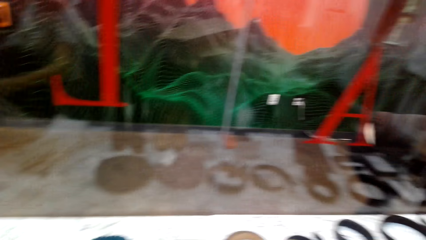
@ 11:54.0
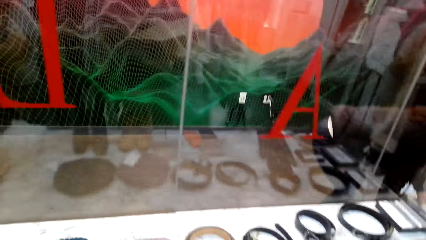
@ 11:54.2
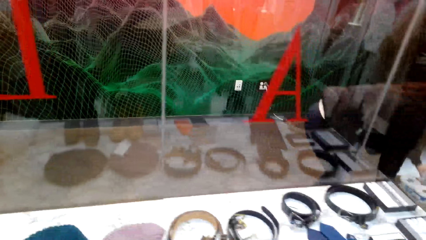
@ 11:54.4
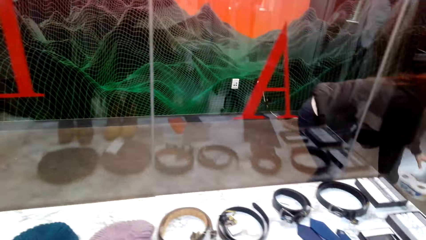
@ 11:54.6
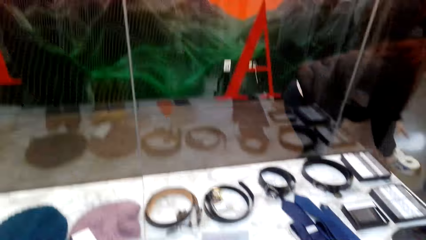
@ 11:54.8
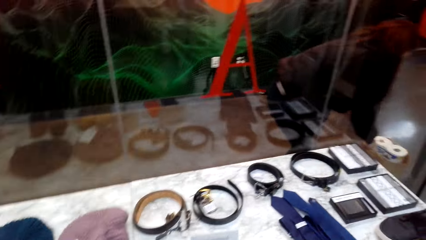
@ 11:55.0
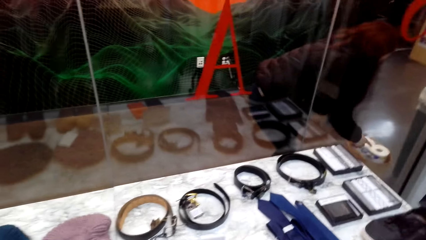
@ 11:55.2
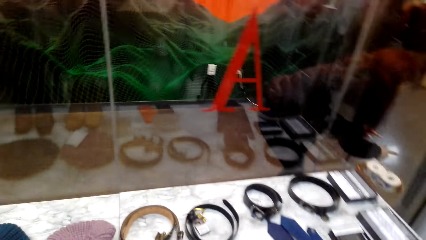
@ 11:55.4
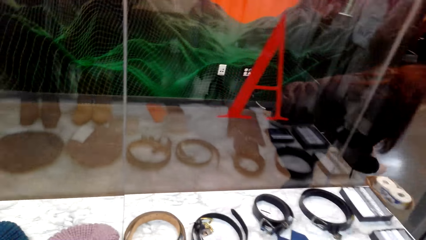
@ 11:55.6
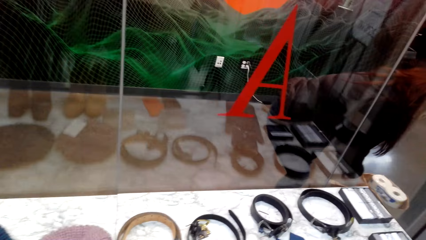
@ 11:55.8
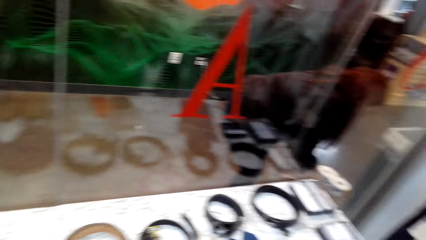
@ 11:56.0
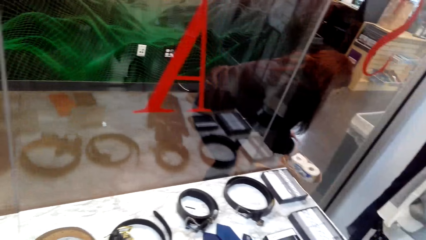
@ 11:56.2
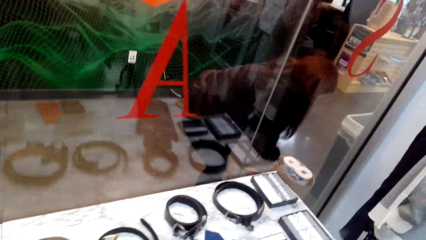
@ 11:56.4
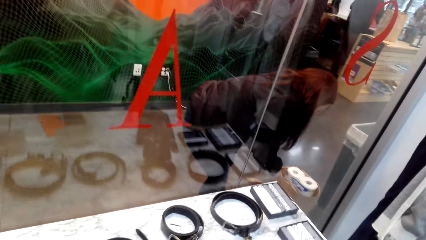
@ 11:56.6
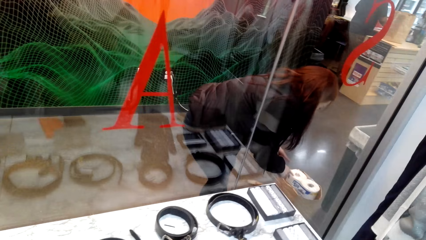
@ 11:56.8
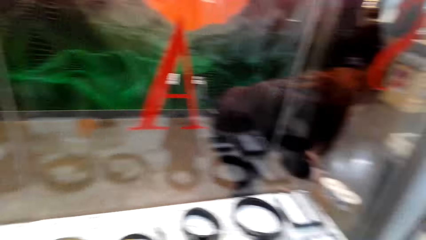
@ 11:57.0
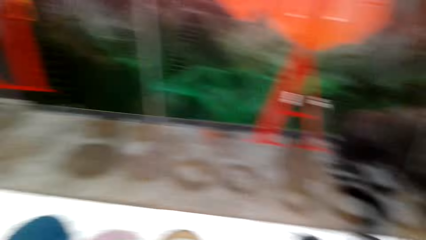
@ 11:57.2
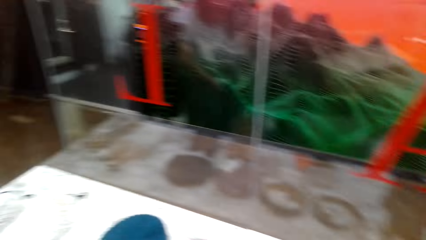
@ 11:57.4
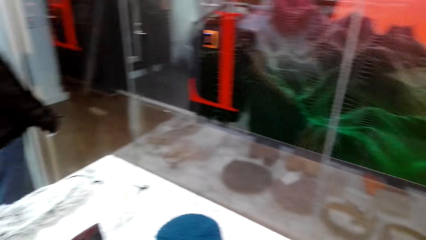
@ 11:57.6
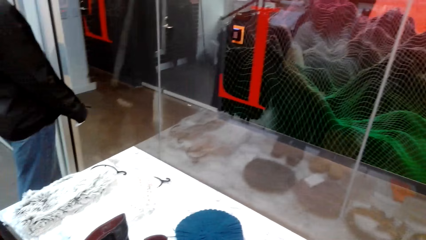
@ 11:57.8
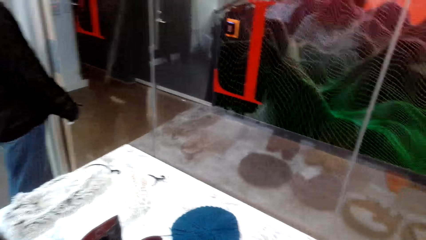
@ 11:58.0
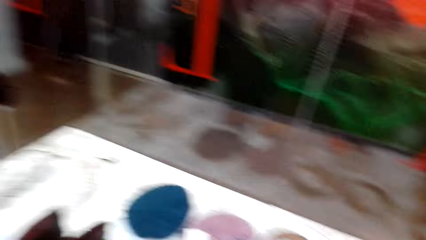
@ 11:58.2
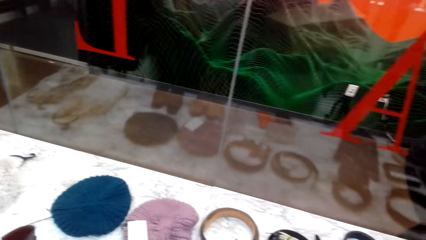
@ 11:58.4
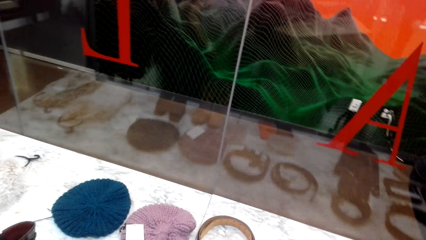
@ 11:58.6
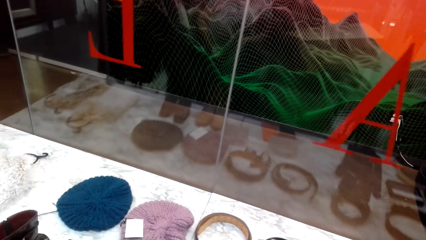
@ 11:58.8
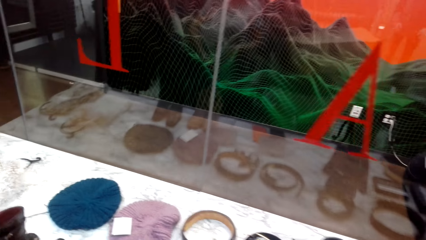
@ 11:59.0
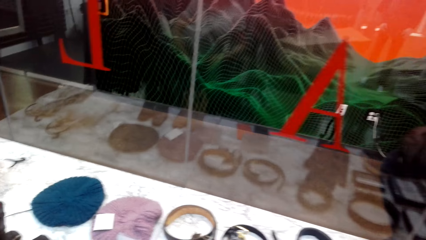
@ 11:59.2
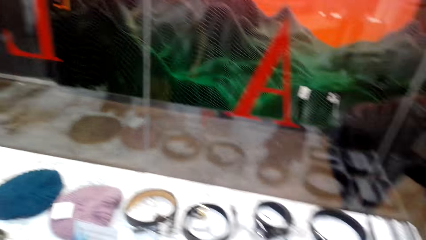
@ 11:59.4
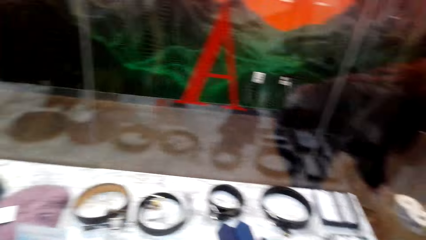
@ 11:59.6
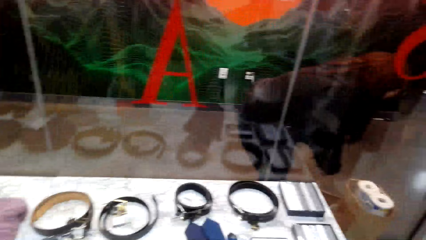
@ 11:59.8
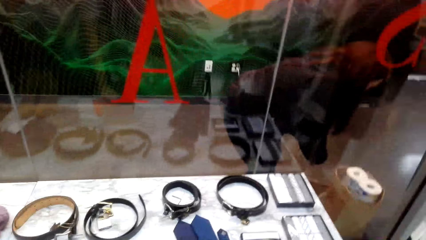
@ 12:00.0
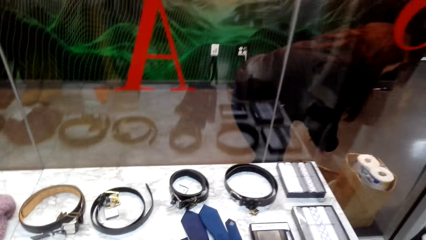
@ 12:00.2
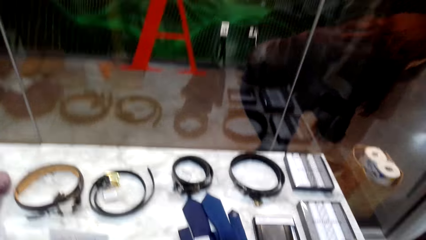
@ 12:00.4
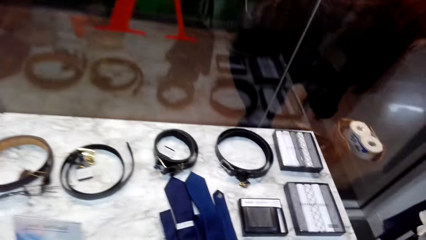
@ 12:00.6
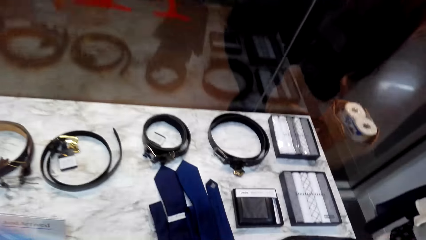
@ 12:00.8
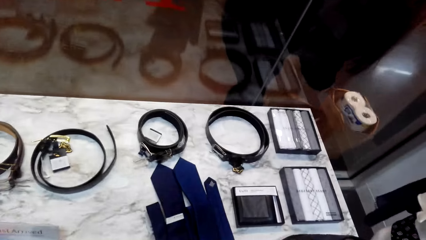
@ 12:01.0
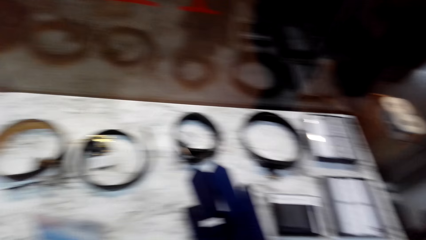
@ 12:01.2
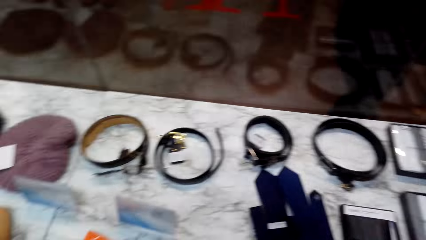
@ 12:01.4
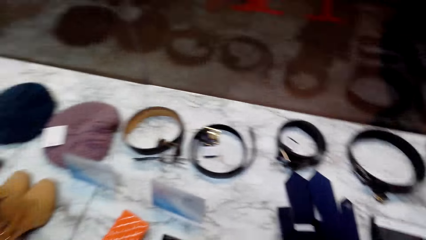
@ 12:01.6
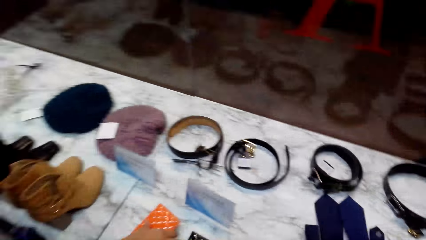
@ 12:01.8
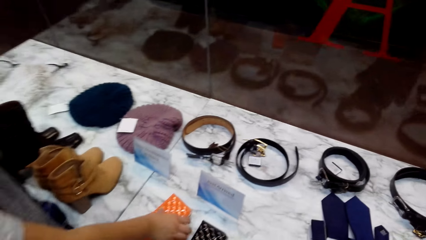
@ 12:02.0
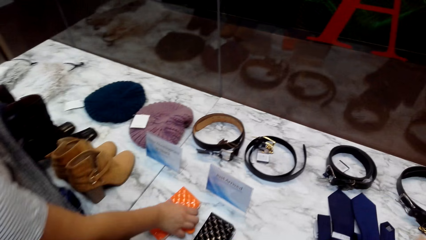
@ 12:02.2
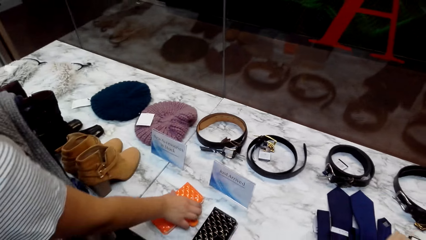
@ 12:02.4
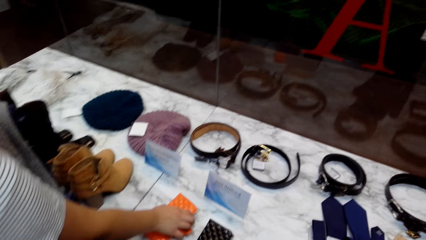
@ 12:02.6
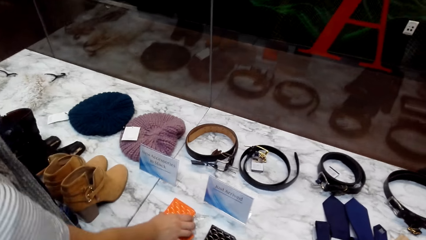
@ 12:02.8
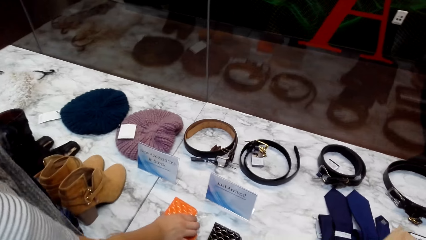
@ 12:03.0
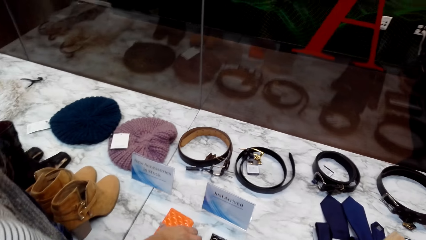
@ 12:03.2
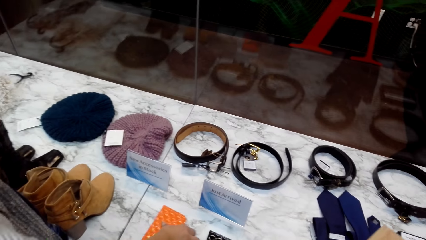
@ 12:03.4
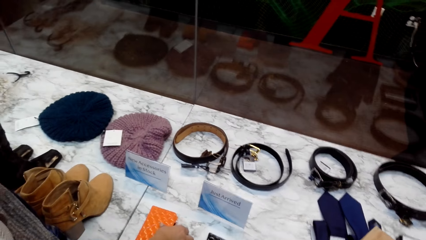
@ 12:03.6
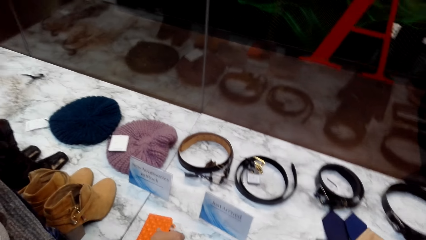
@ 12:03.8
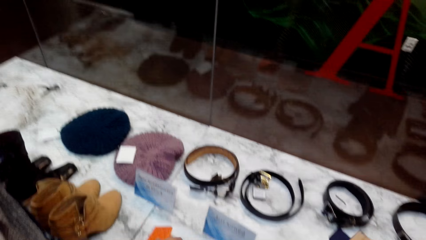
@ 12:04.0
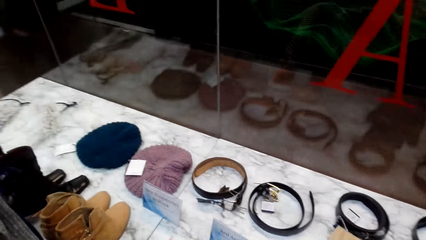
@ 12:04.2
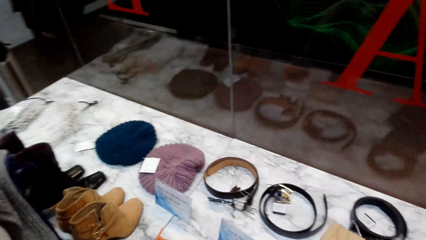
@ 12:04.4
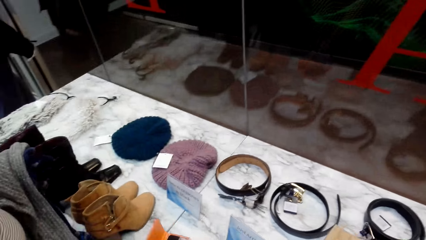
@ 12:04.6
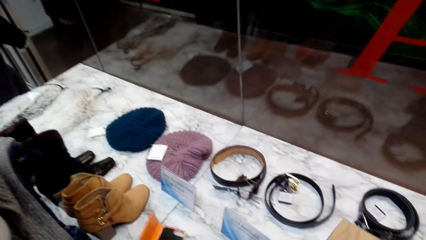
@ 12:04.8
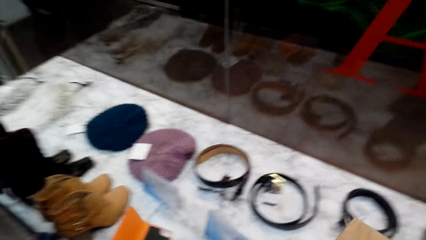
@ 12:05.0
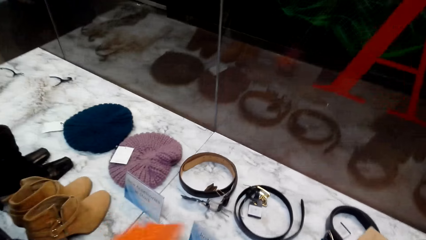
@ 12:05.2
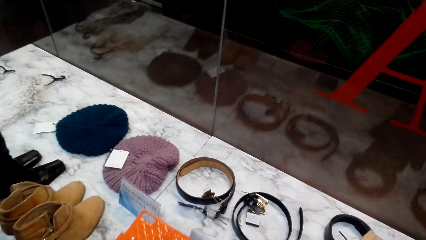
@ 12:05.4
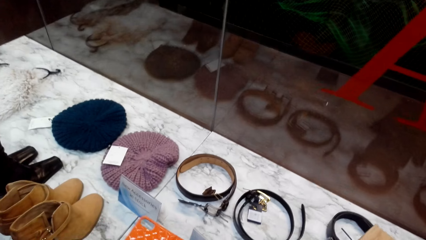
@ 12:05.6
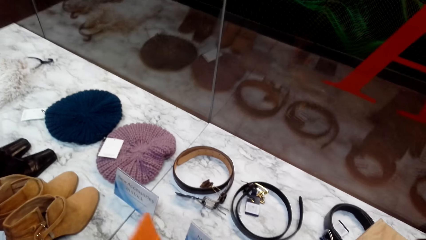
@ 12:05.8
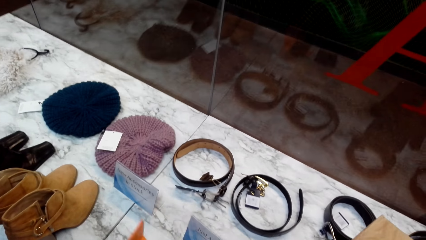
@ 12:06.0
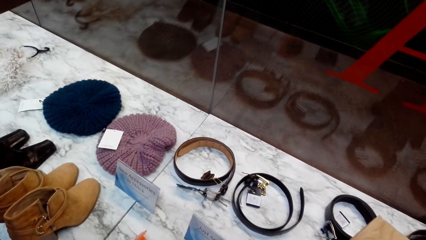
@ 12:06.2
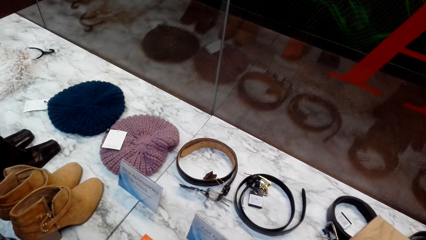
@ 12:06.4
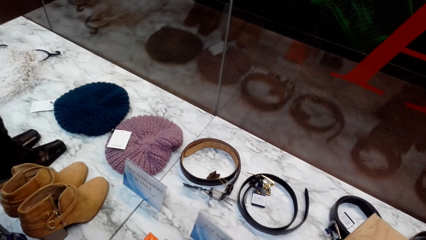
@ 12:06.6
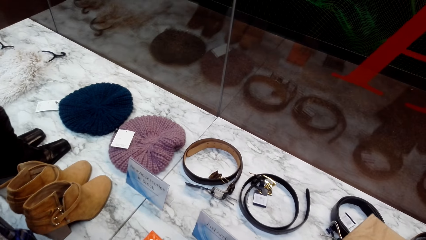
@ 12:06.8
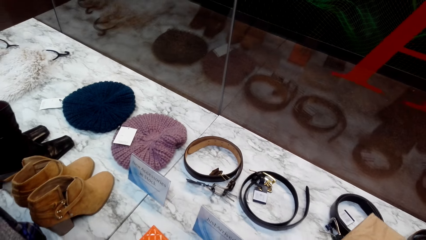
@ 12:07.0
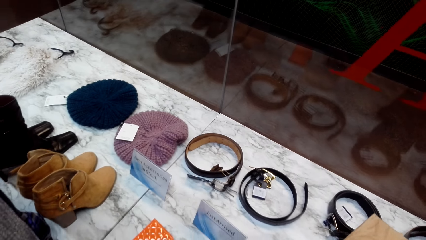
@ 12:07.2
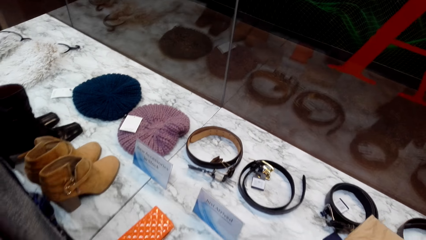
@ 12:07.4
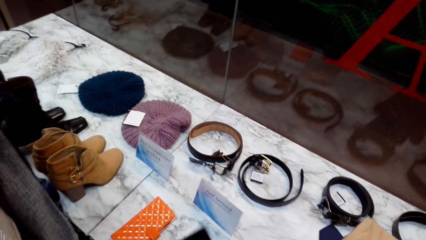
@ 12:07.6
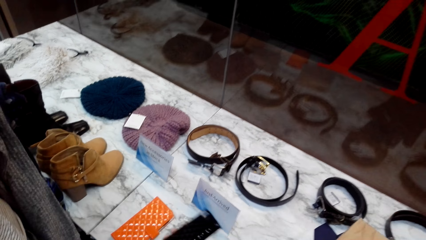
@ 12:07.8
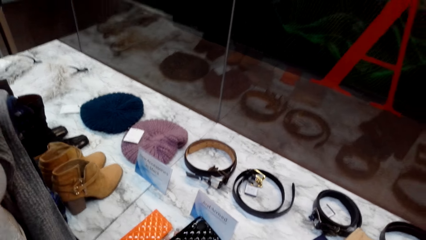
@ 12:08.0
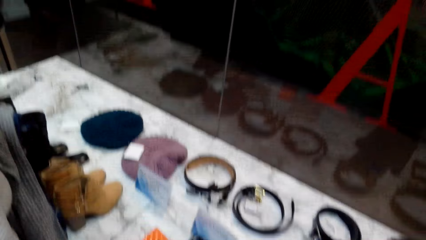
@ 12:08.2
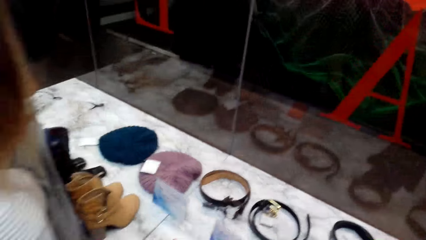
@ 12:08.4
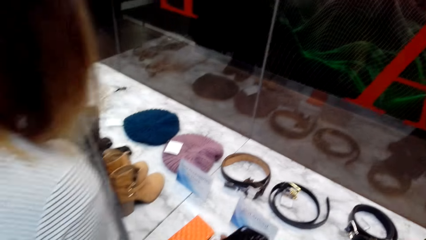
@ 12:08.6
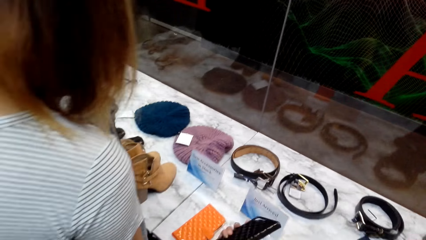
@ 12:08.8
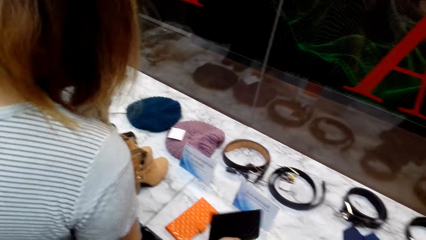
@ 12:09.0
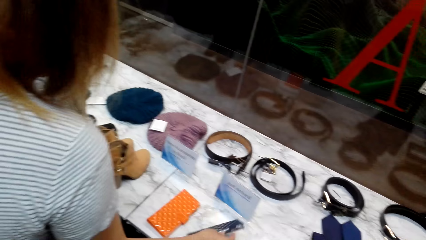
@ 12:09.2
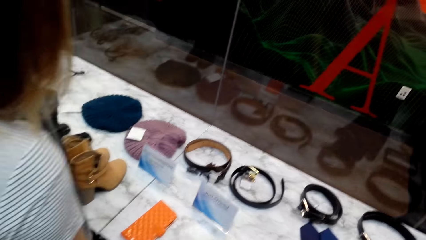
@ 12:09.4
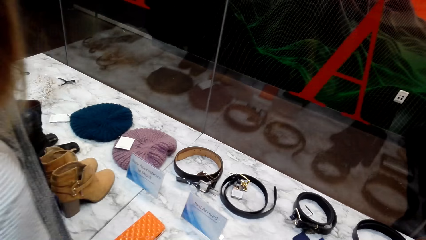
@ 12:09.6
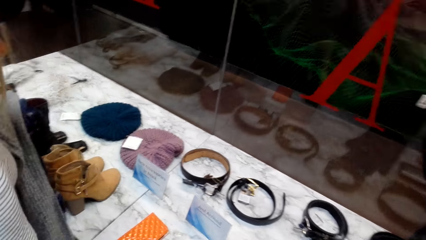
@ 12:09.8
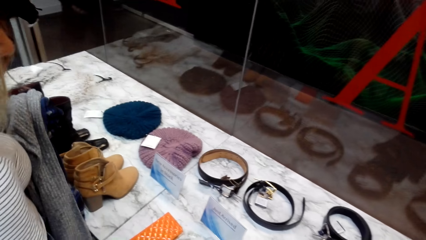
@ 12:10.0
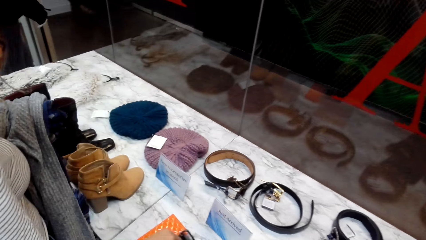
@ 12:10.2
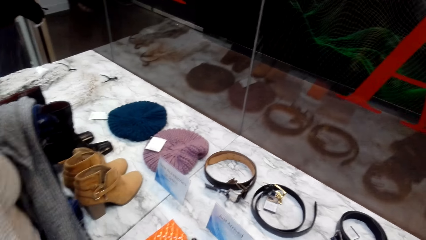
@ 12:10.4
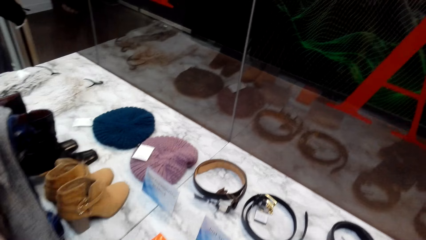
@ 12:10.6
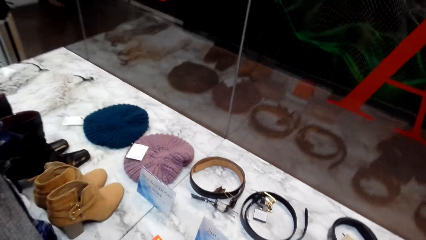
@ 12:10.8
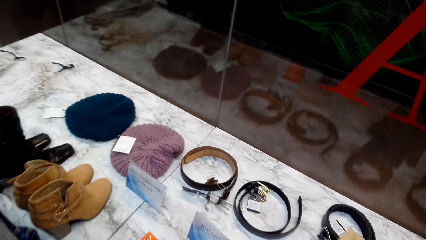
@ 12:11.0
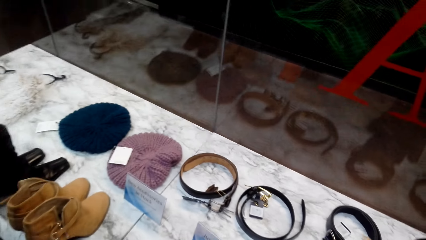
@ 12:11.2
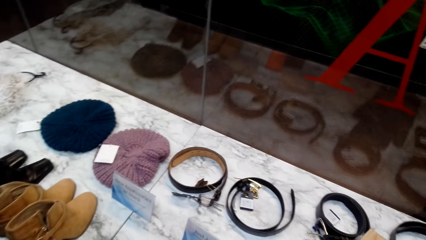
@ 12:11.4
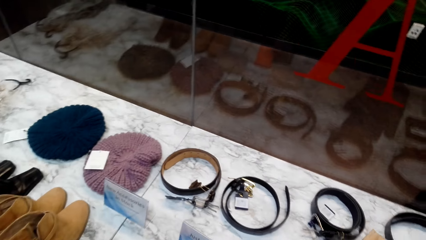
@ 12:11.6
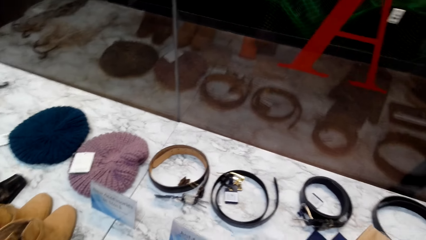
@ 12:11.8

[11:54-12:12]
The camera wearer looks around the table. They talk to a woman. The woman views phone covers on the table.
